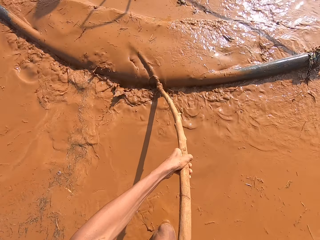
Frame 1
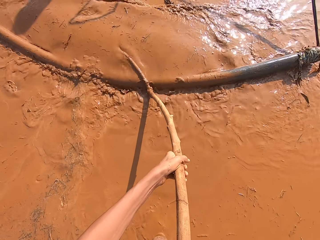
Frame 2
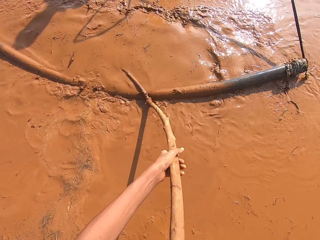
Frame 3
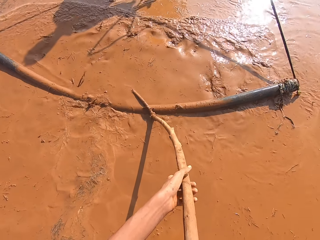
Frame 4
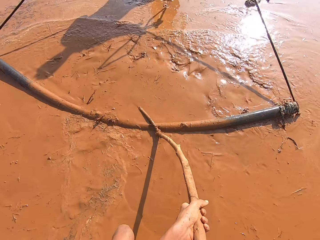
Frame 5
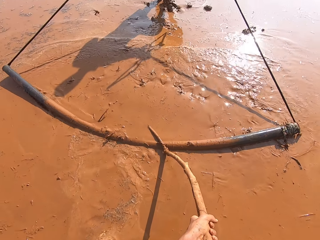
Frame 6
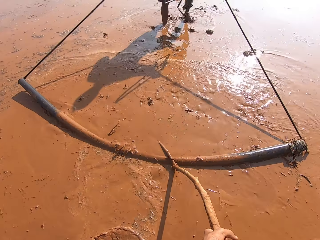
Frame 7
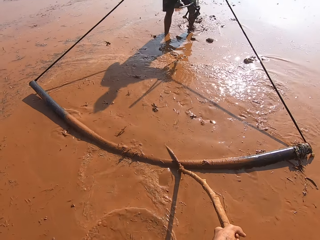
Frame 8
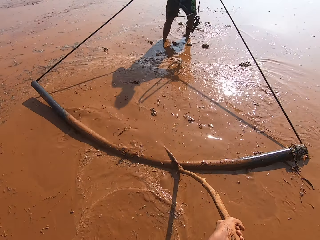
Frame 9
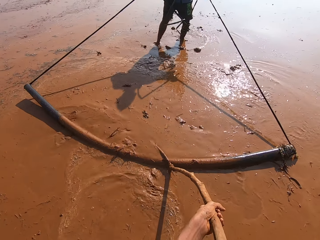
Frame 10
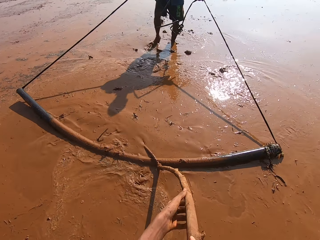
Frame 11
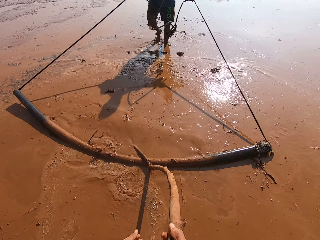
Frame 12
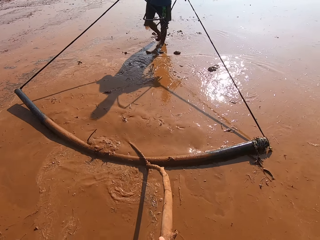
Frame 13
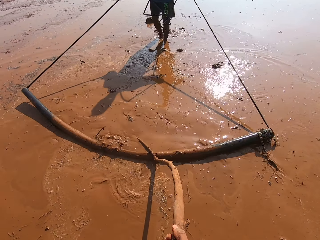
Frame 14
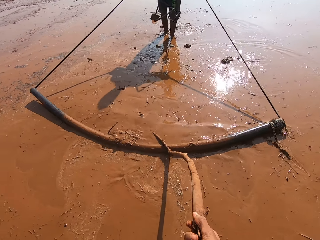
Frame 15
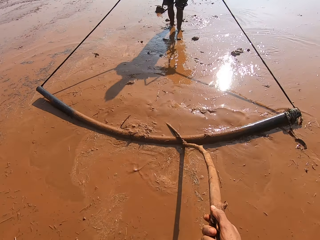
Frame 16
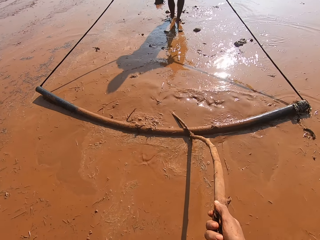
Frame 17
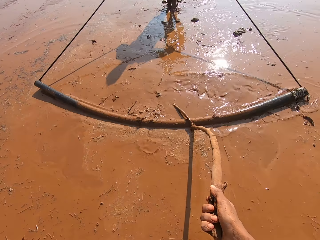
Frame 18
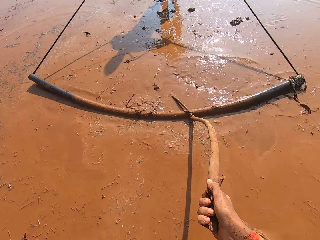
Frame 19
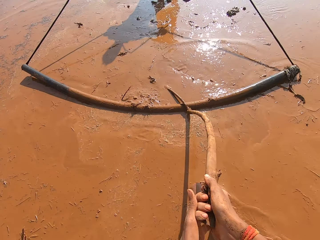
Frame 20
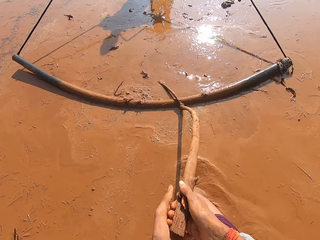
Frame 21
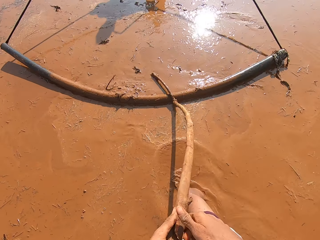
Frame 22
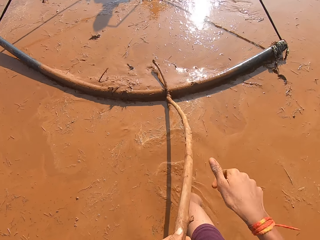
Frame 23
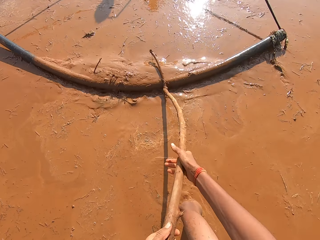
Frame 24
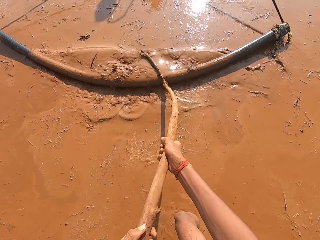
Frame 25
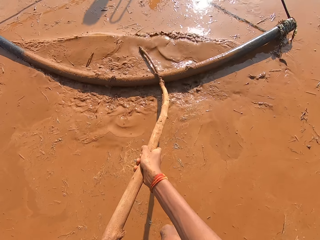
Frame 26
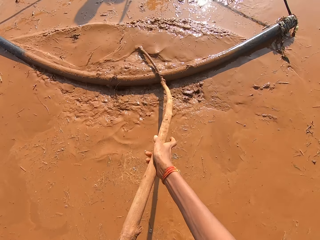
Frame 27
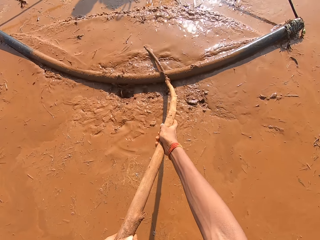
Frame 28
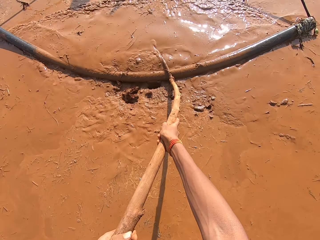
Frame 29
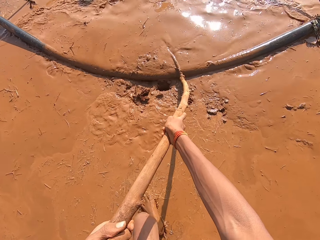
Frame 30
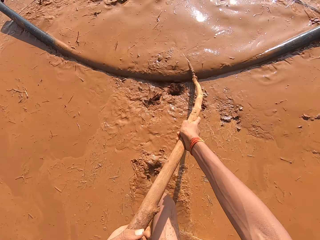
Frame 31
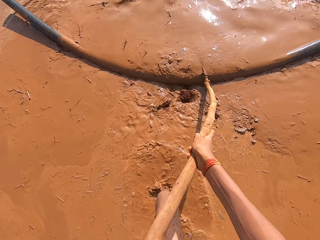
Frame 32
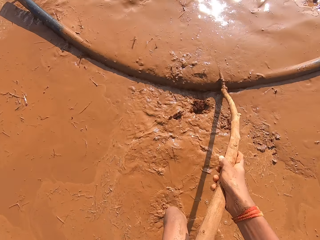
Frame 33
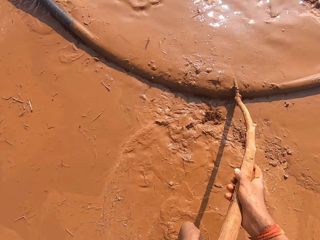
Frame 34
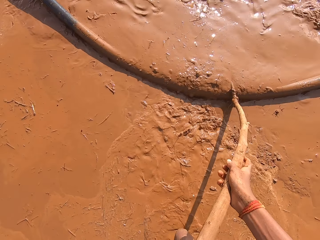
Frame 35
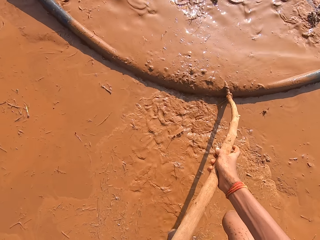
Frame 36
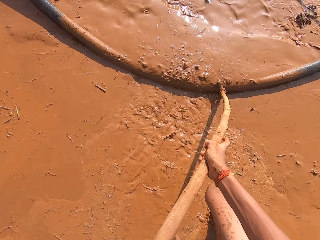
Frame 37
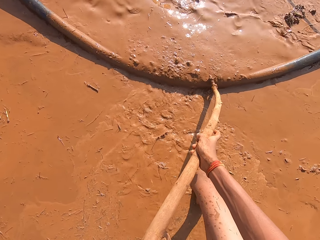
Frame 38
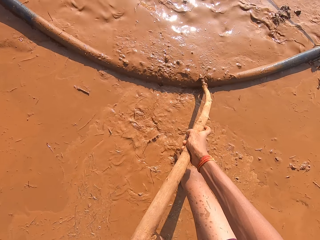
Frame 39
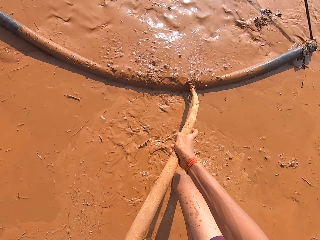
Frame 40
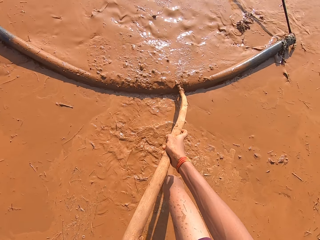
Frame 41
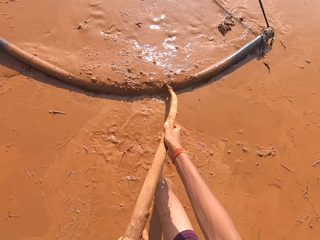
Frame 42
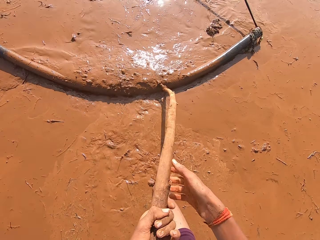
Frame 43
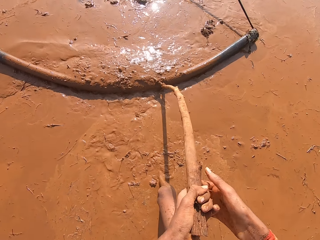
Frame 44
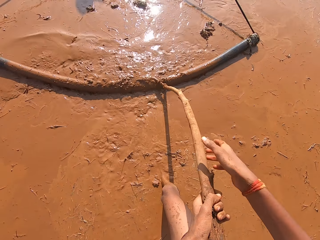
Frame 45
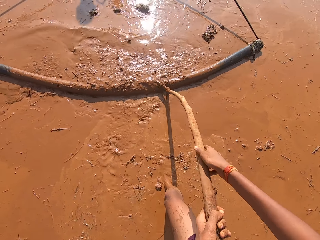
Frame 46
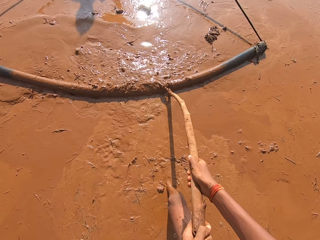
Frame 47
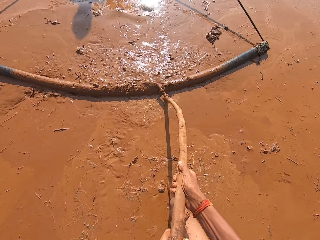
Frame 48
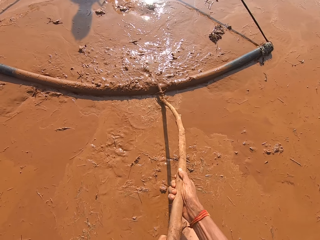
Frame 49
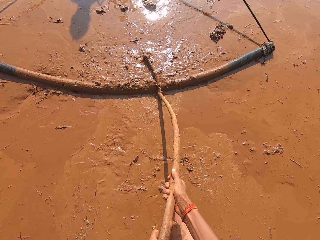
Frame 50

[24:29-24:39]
The camera wearer interacts with a man. They push the pipe with both hands using the stick. They interact with the man.

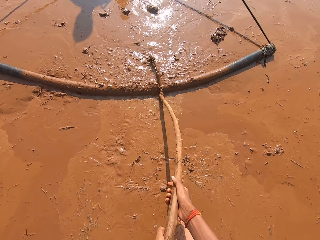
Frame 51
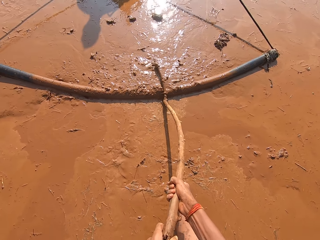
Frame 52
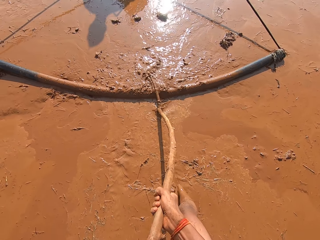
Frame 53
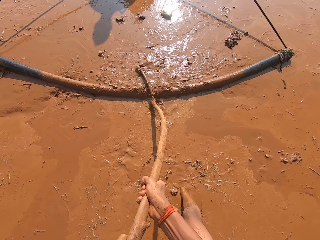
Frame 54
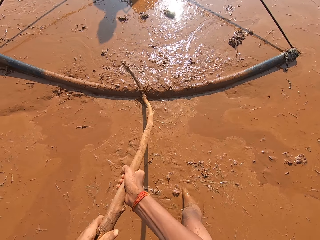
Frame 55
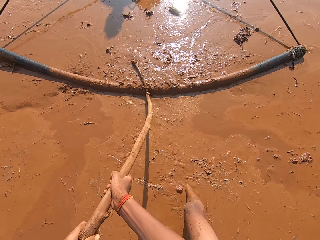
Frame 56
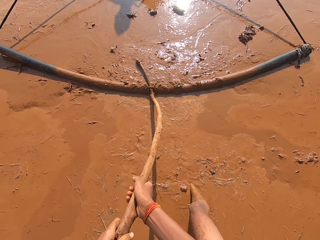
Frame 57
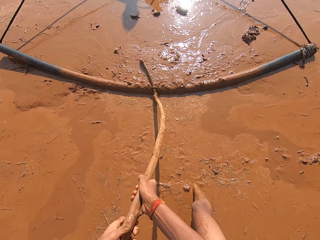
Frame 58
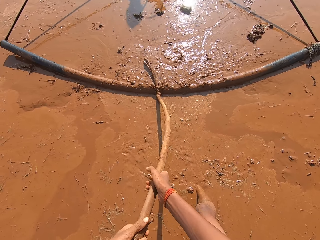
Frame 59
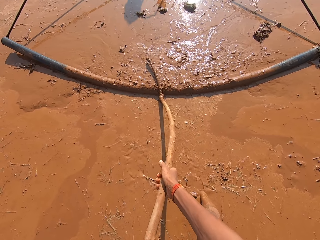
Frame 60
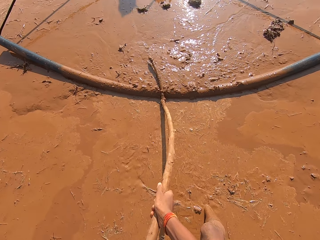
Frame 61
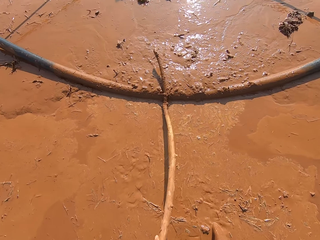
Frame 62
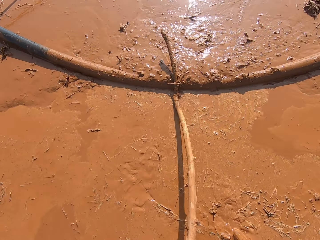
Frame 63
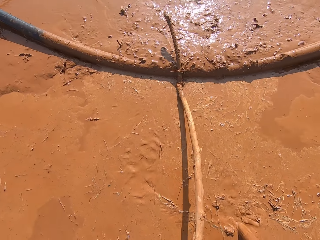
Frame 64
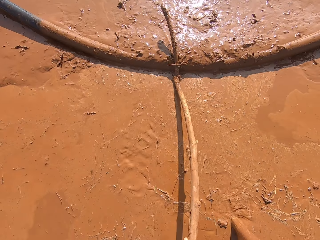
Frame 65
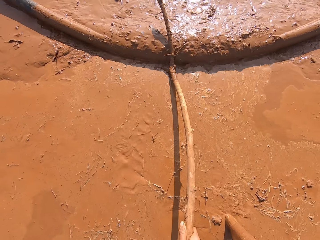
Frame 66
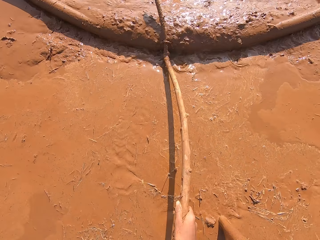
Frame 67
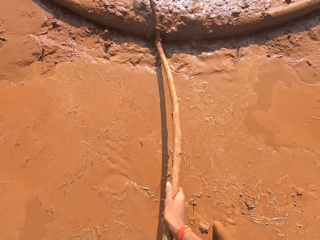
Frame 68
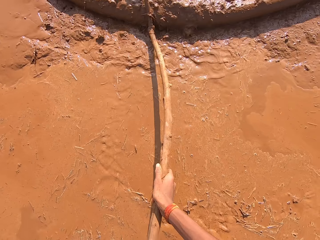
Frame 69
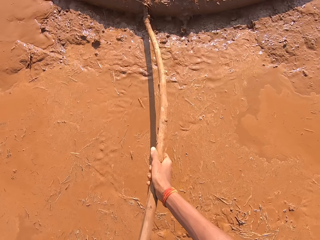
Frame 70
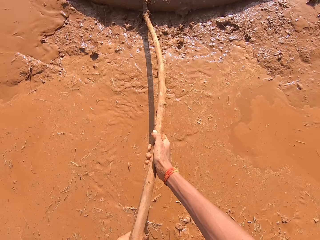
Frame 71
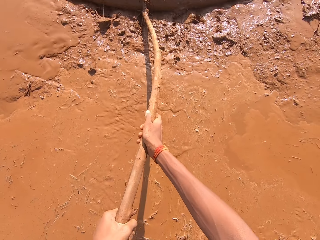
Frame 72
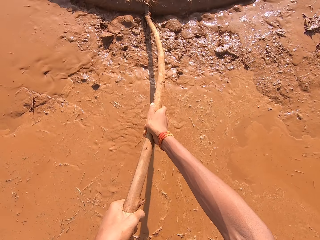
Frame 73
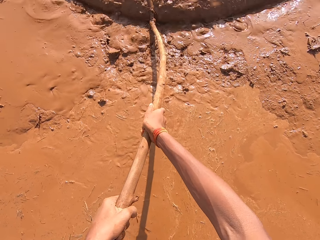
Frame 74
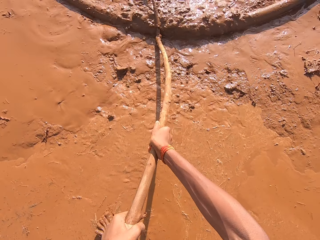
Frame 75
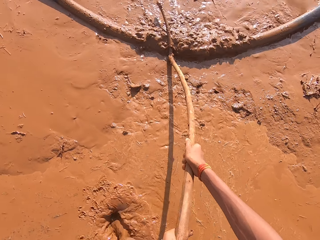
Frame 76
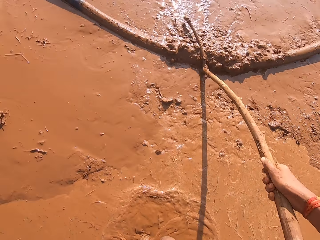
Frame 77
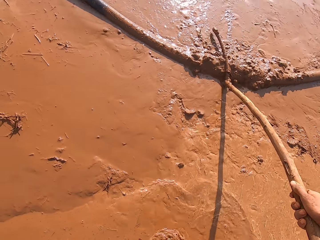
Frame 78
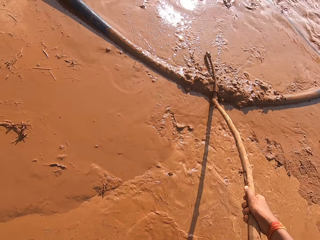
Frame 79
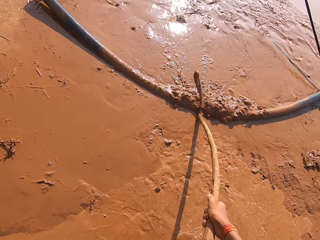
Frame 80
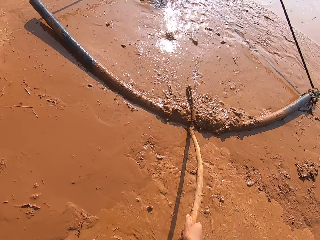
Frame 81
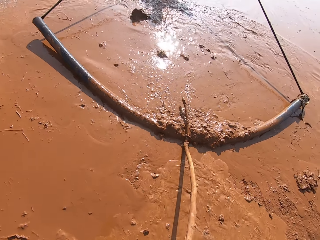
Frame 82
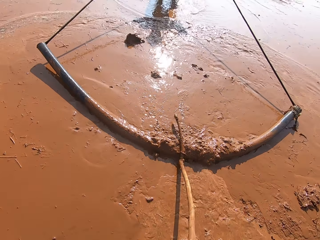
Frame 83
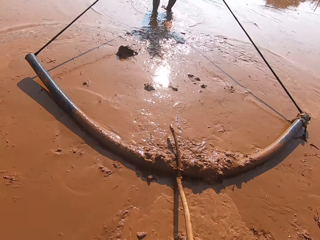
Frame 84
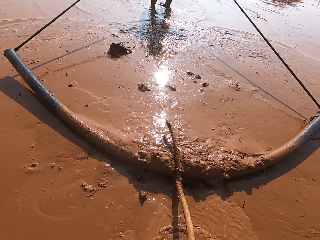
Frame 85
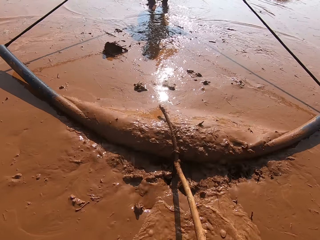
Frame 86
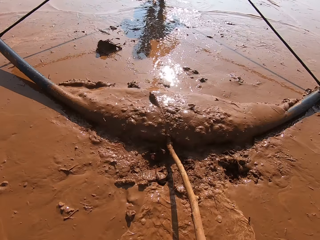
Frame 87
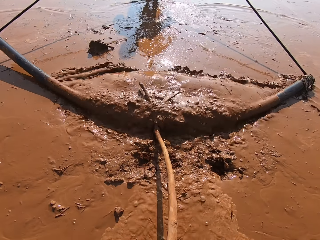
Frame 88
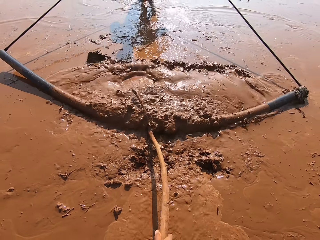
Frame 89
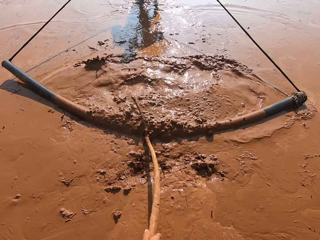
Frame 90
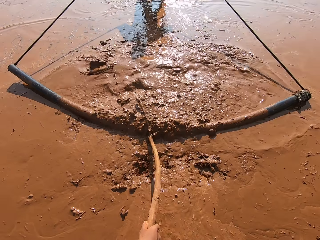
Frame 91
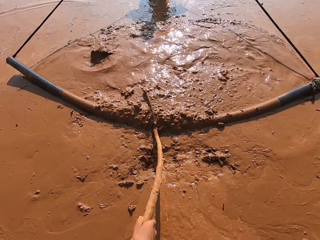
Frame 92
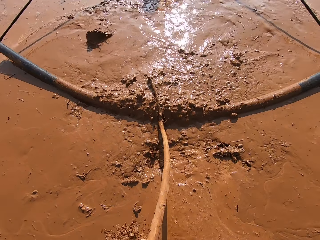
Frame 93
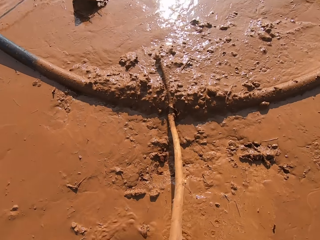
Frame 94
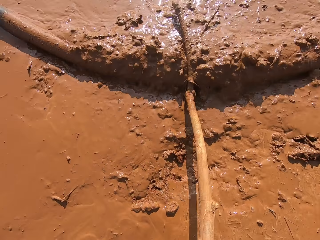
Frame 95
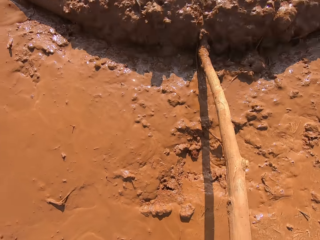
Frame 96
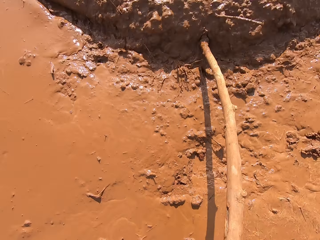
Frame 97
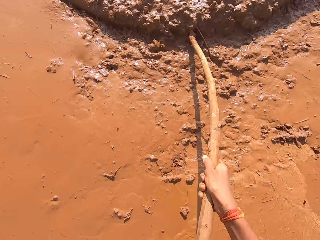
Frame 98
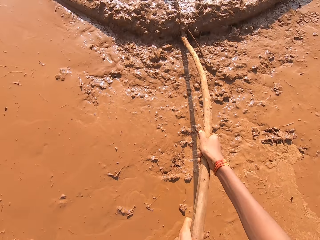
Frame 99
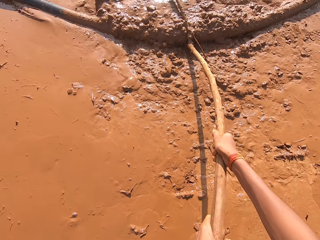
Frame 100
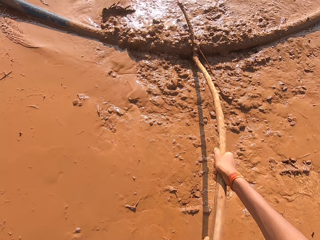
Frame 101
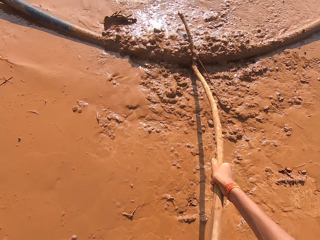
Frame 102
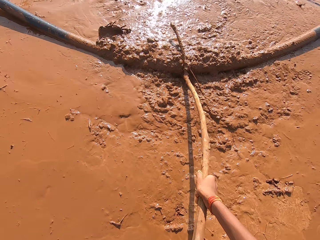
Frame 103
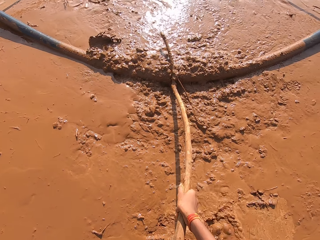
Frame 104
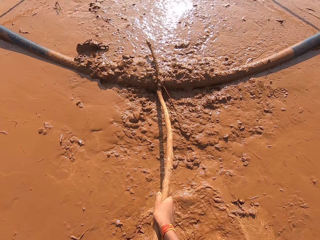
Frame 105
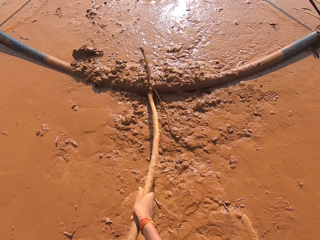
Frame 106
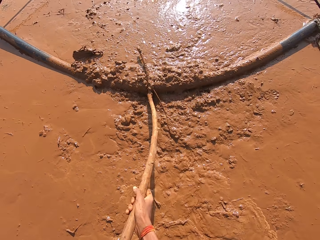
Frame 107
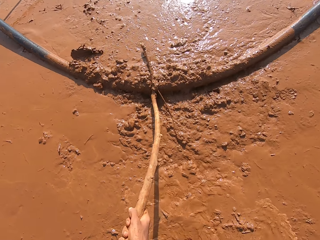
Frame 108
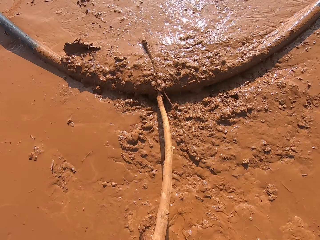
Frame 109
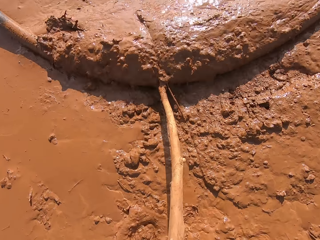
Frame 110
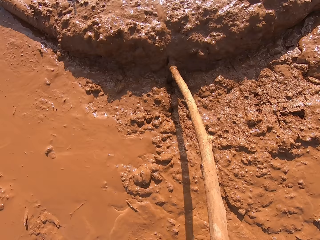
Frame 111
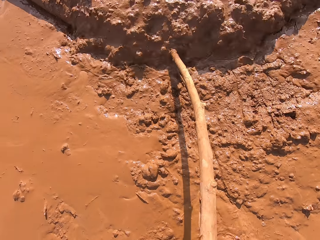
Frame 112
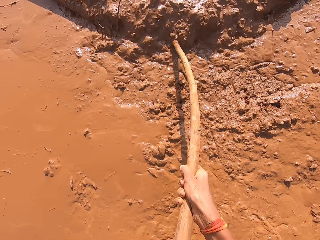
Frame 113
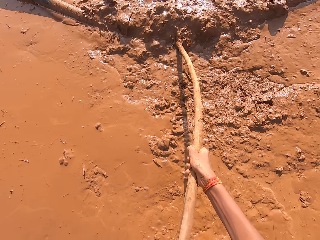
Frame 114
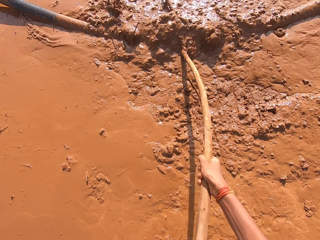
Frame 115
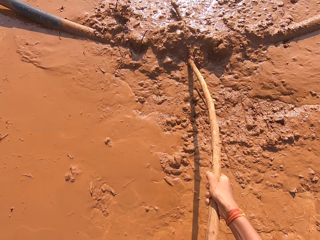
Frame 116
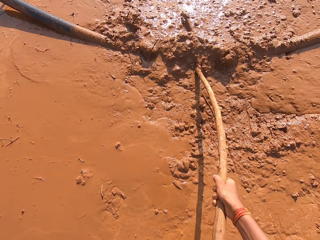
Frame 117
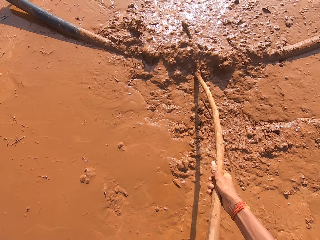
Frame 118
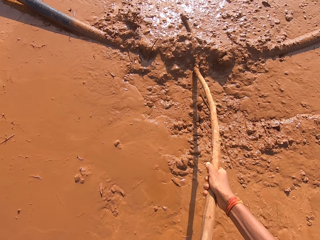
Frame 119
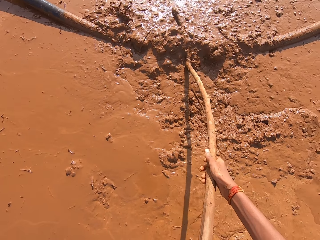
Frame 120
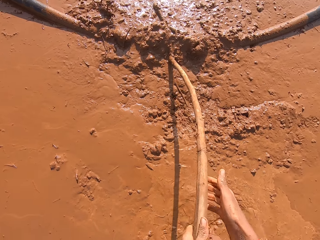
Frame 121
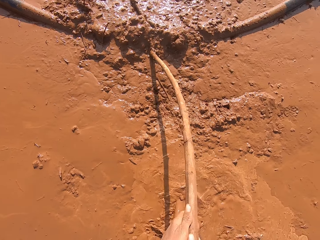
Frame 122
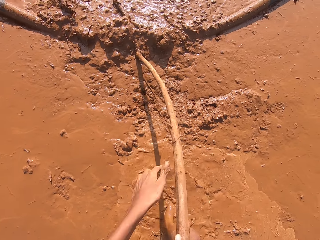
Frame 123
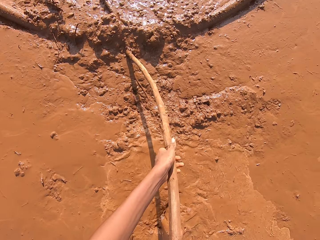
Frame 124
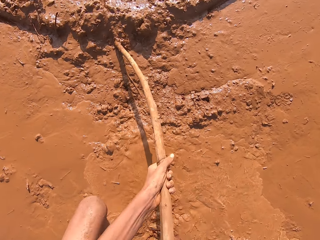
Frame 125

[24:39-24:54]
The camera wearer sets the stick in a center position and pushes the pipe with the stick with both hands. They interact with a man. They push the pipe with the stick. They interact with the man. They push harder.
